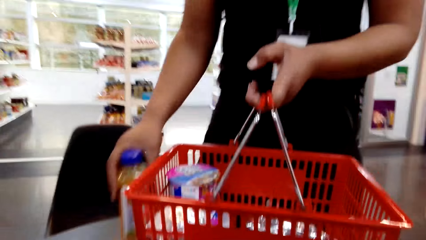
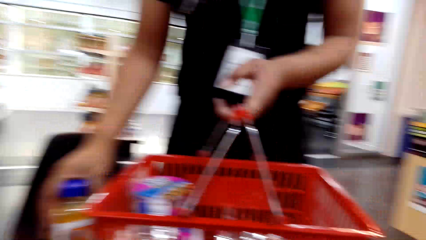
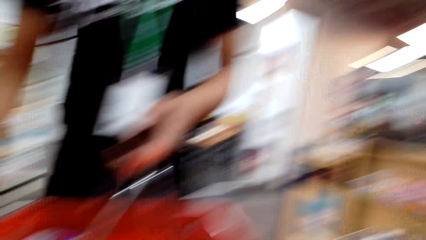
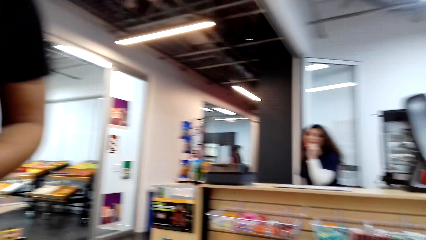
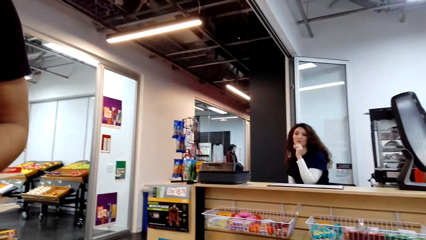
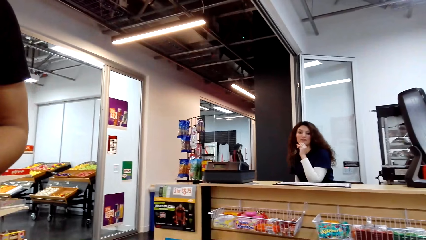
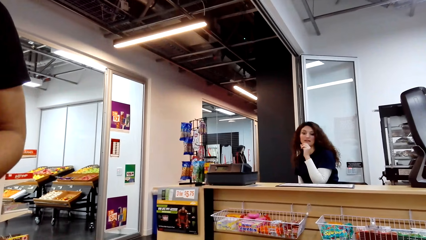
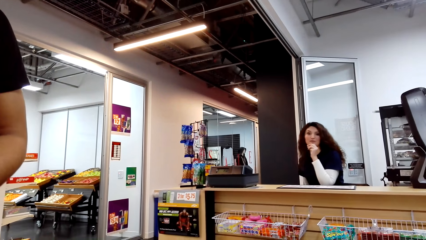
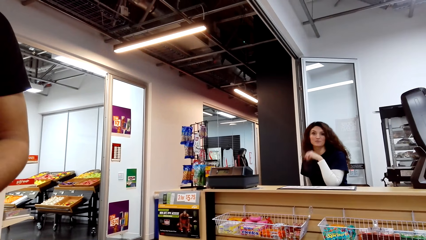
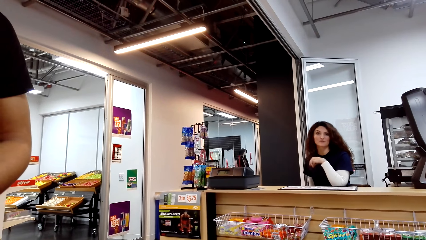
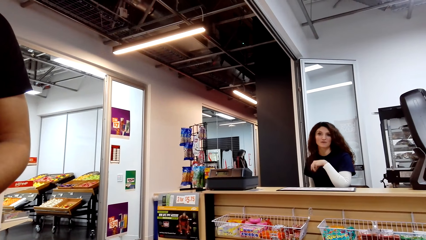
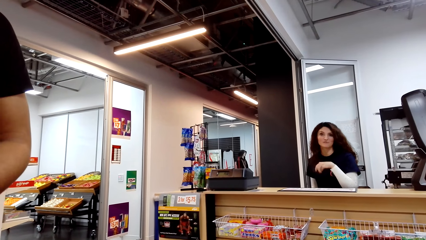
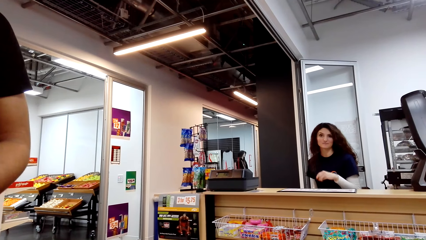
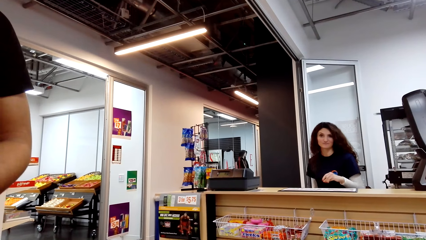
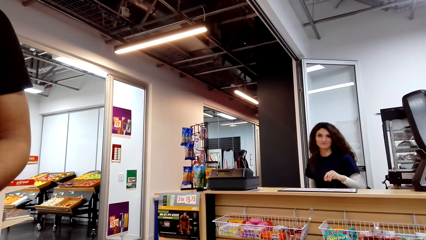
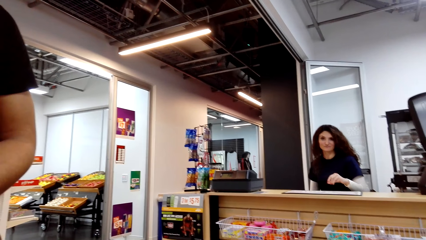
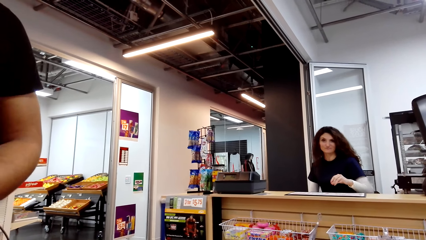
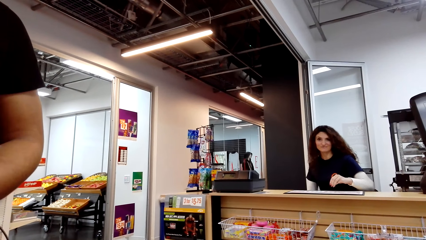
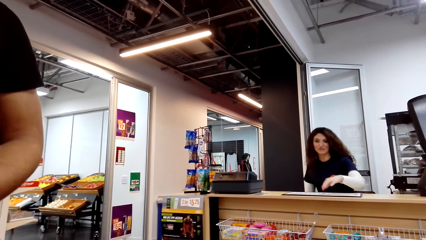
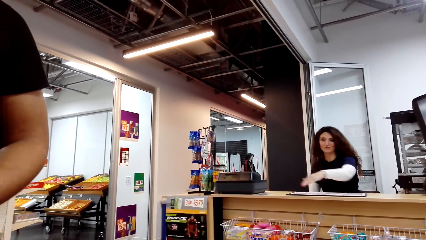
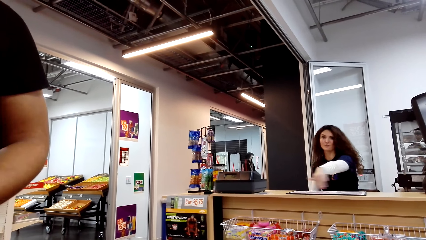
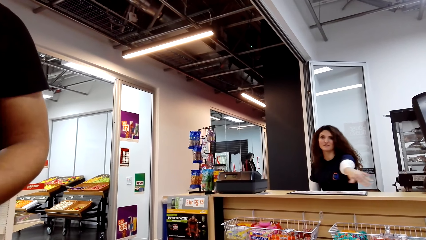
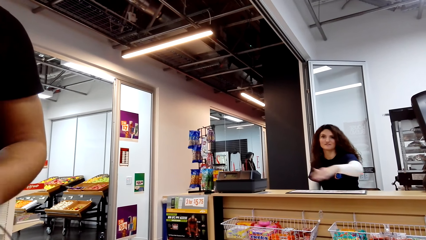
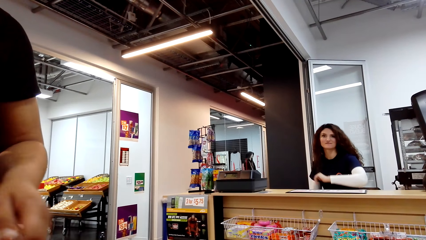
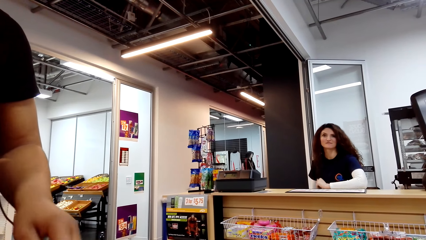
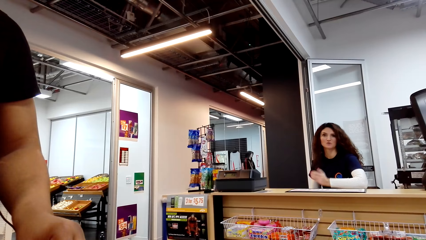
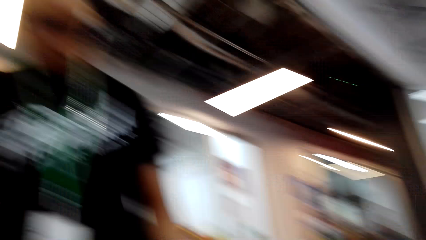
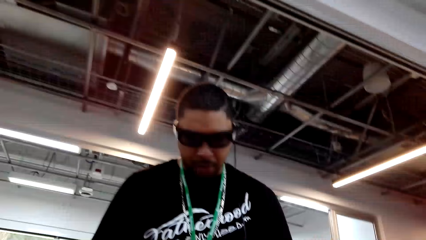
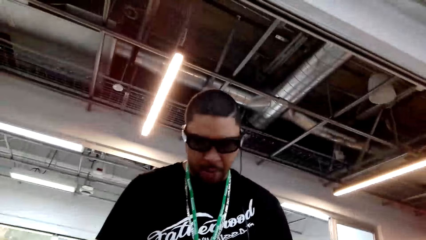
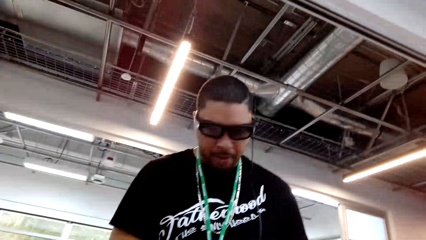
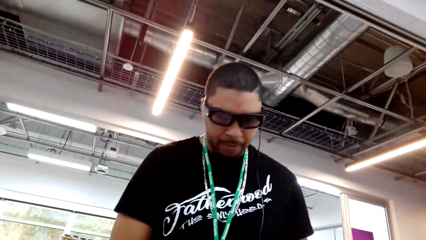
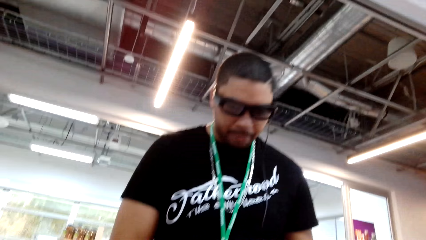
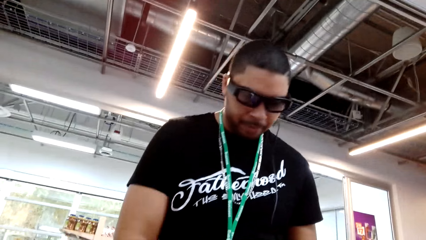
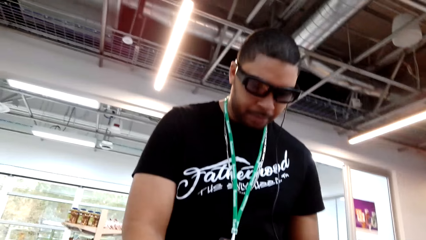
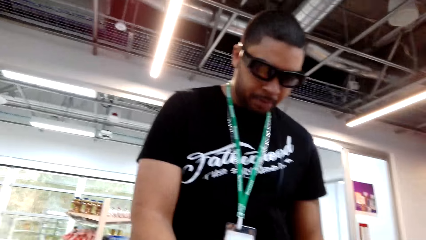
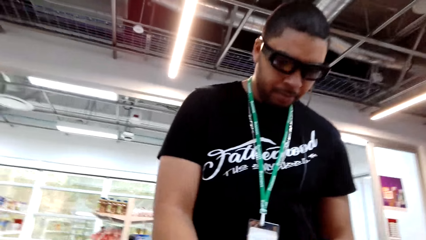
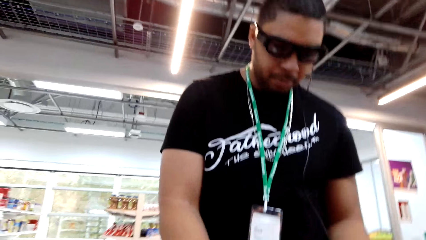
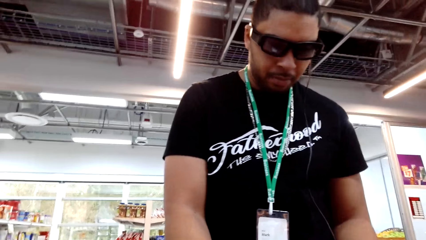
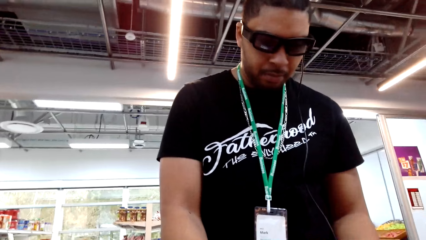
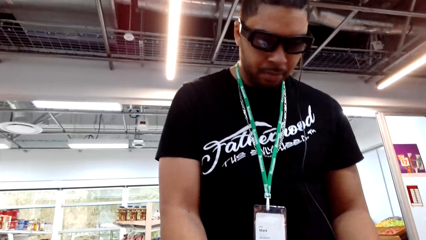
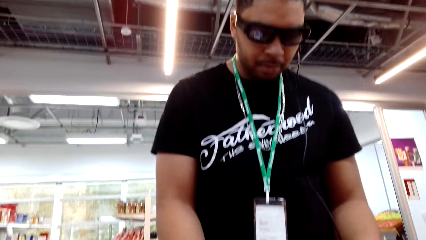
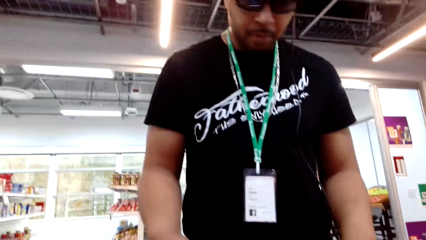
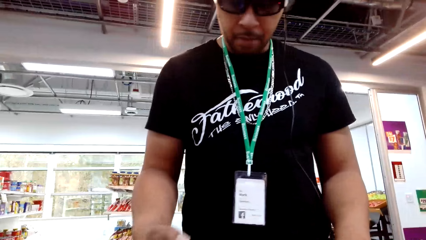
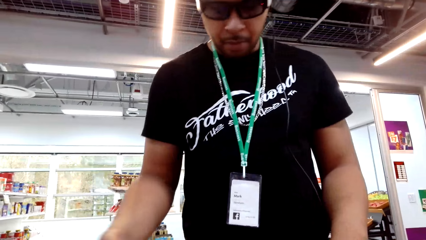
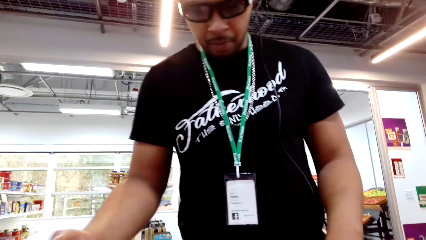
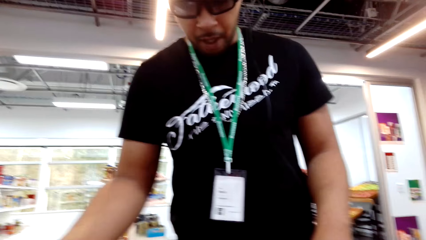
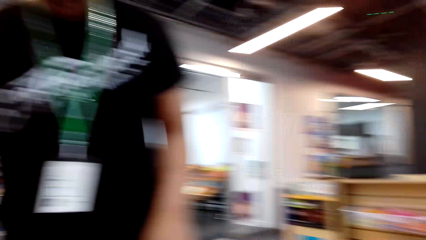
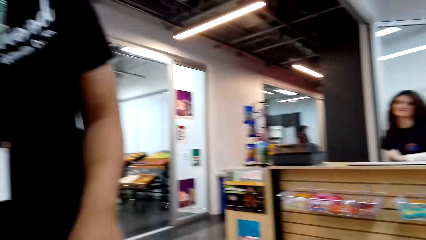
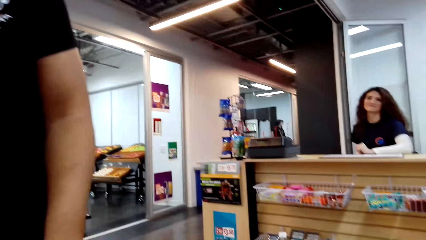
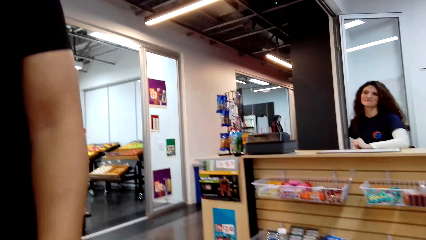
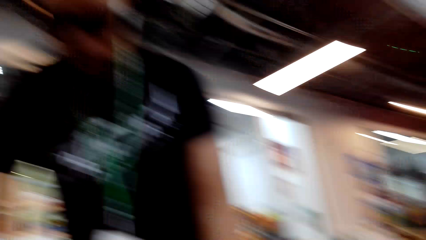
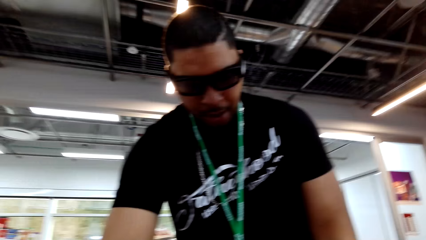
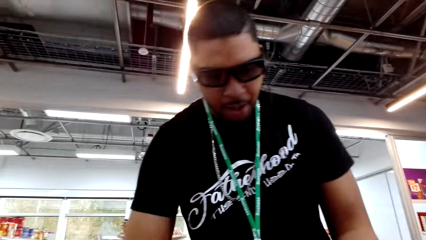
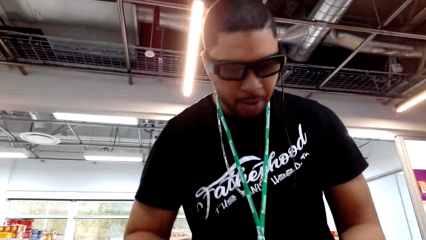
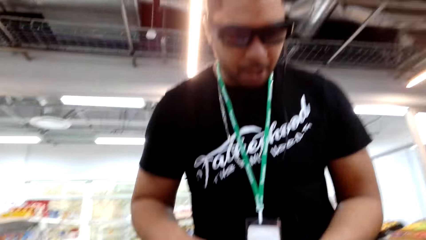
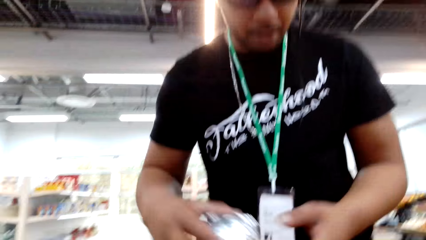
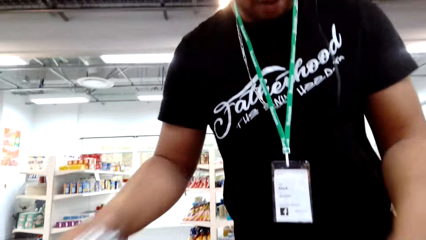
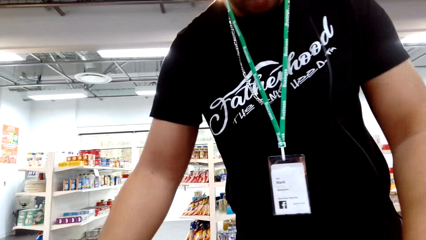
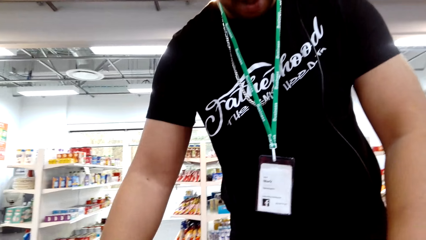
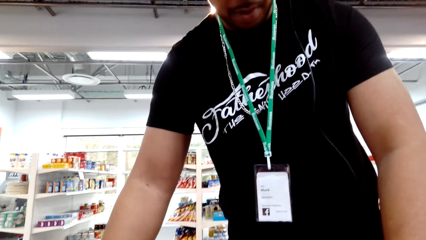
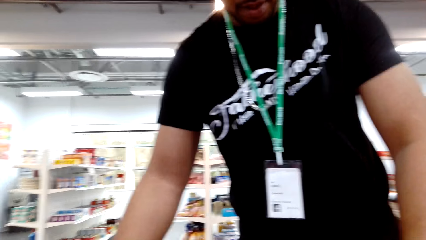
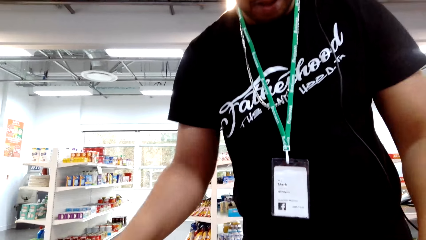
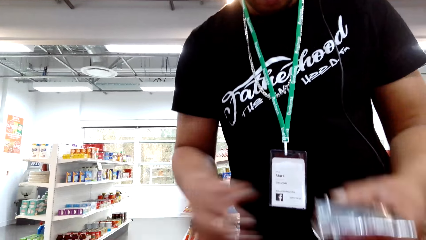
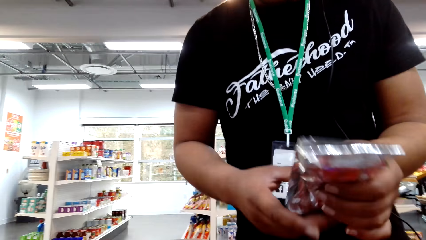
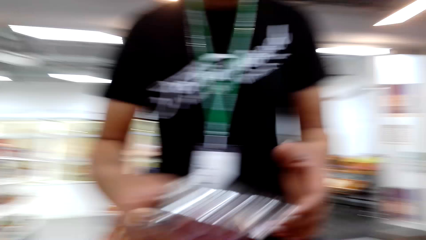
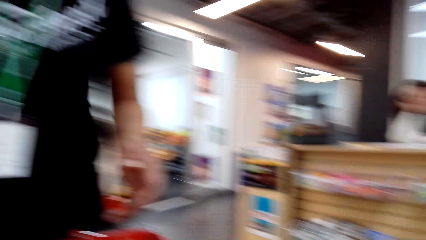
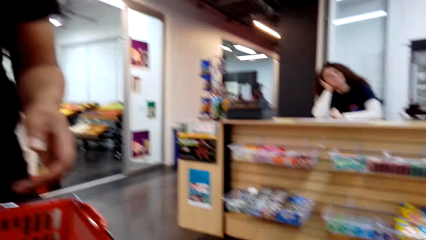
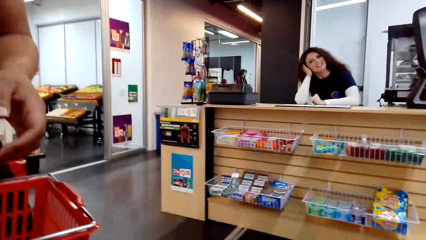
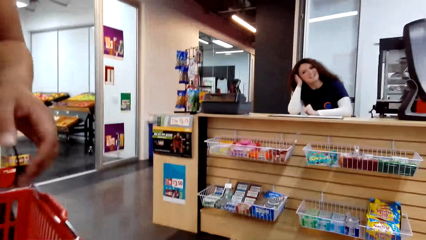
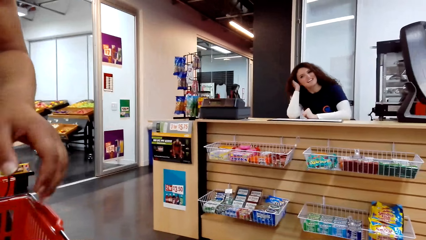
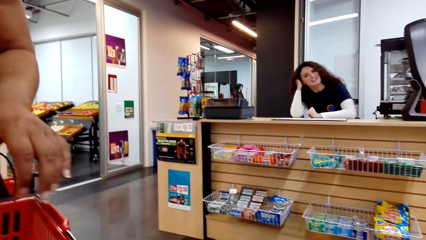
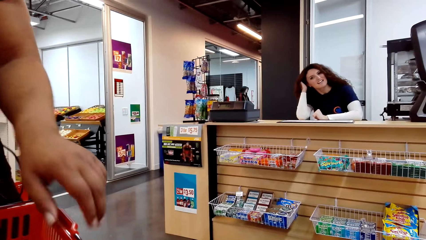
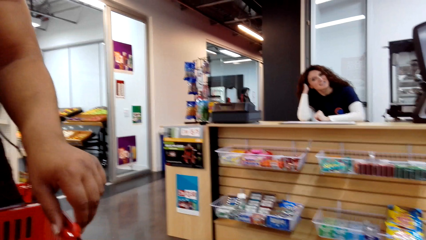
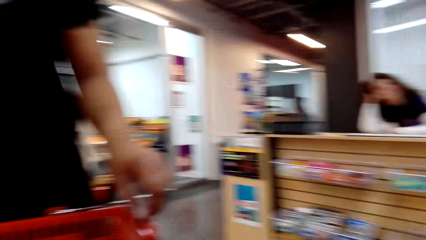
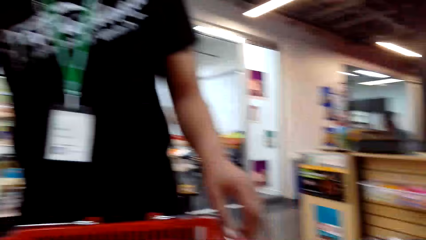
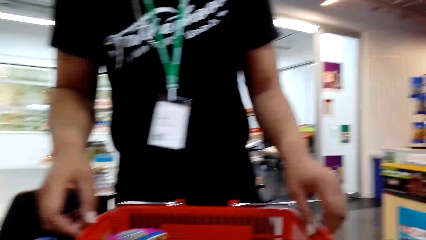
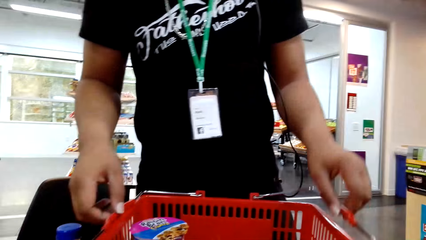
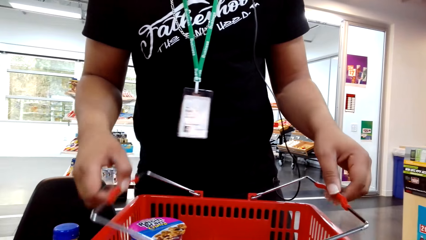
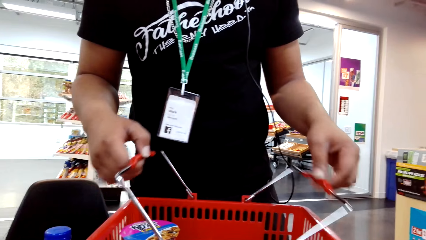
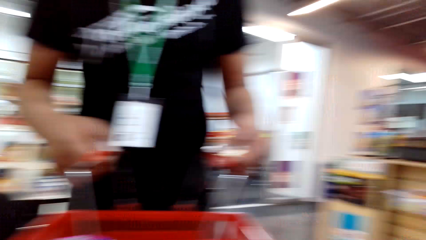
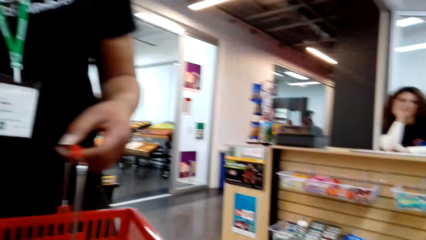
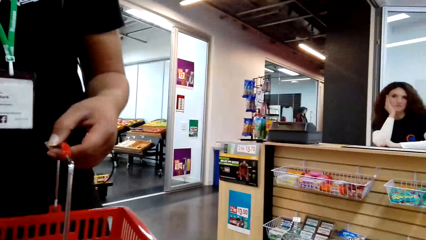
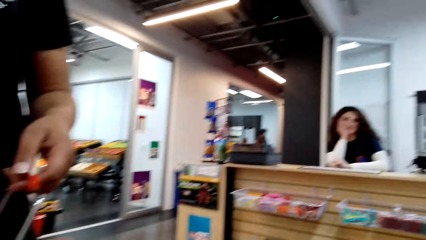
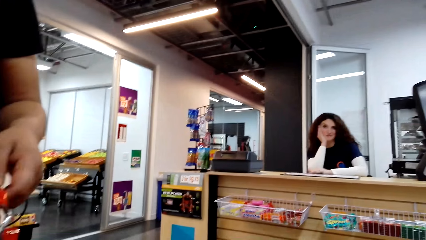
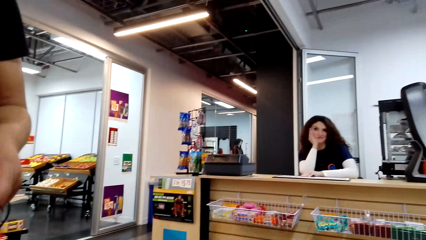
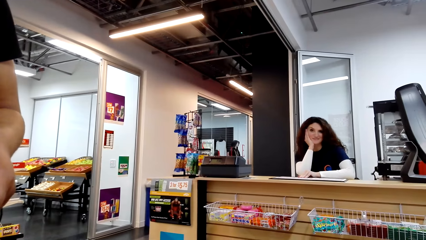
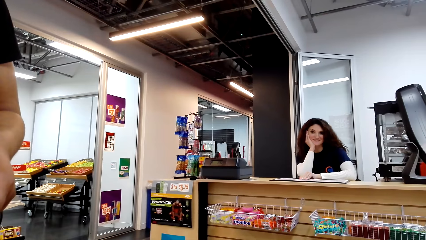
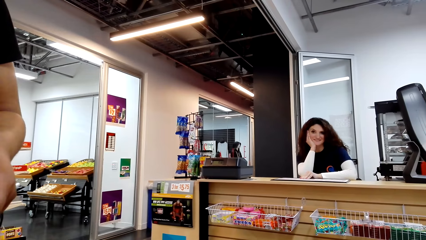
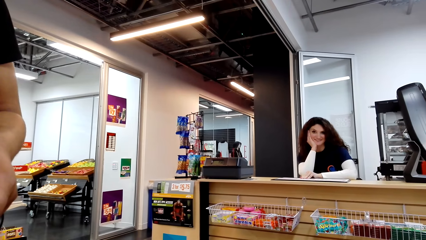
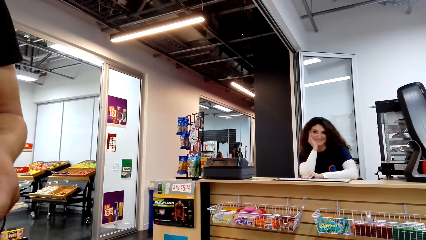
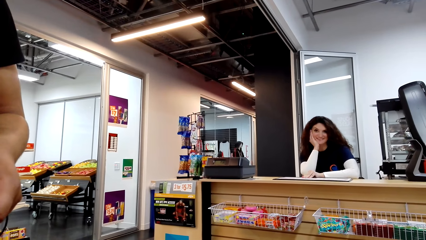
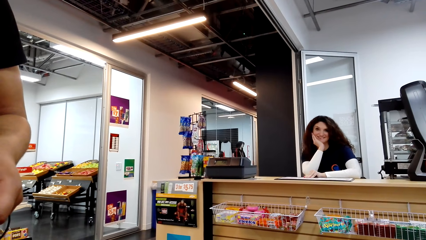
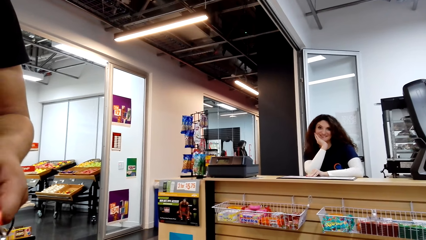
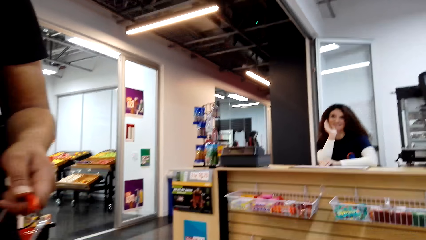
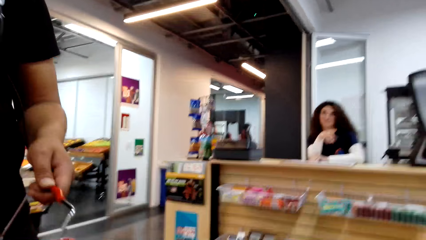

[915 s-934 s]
A man puts a bucket on the table. The camera wearer places a basket on the table. A cashier dialogues to the camera wearer. The camera wearer converses with a woman. They converse with the man. The man puts goods on the table, and removes items from the basket. The cashier dialogues to the camera wearer. The man carries the bucket. The camera wearer holds the basket. The cashier dialogues to the camera wearer.
